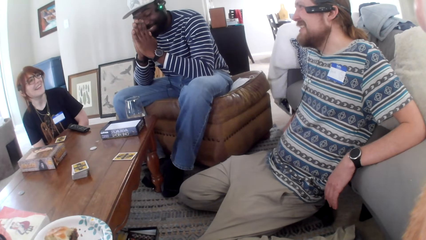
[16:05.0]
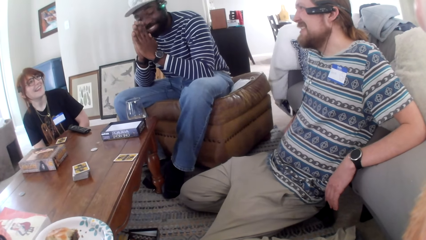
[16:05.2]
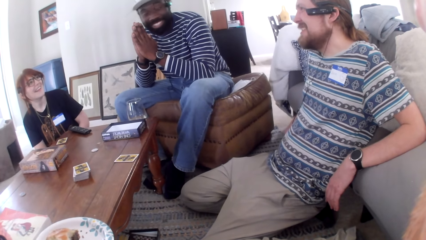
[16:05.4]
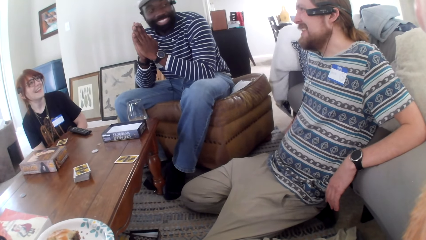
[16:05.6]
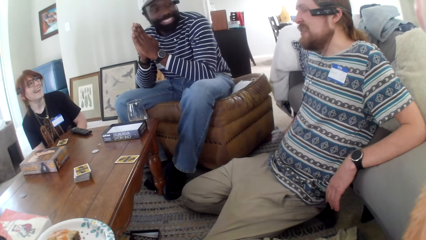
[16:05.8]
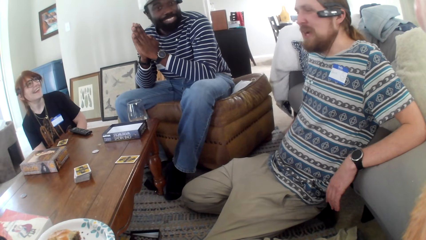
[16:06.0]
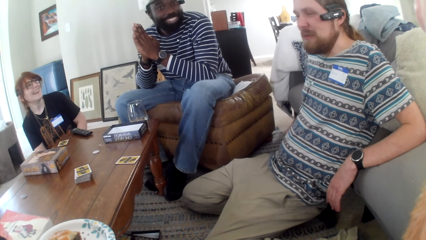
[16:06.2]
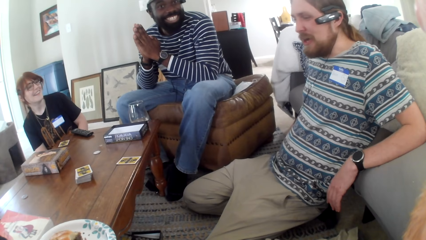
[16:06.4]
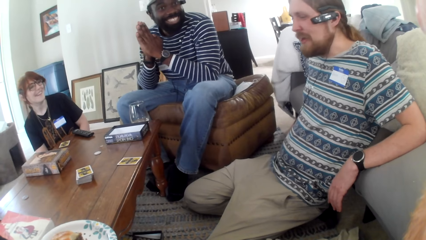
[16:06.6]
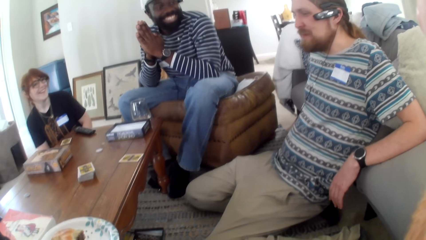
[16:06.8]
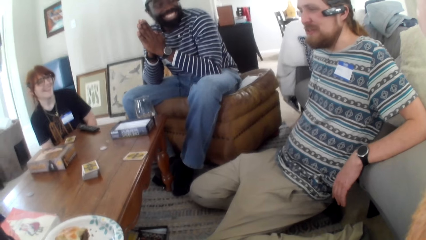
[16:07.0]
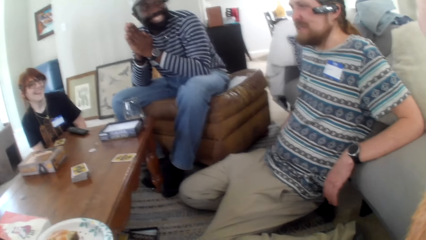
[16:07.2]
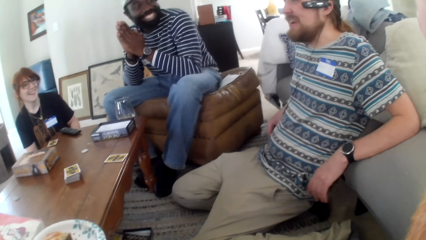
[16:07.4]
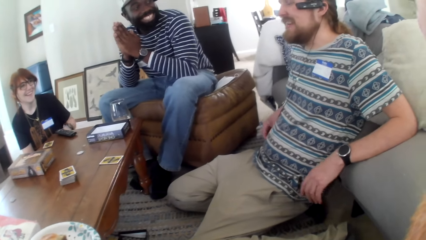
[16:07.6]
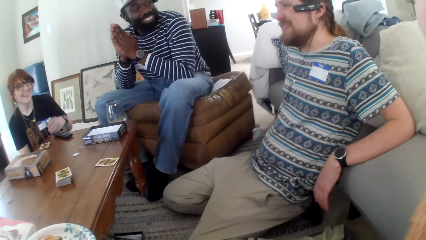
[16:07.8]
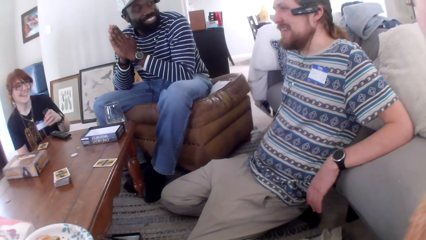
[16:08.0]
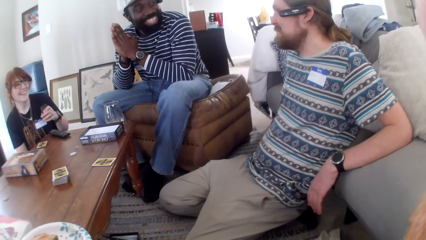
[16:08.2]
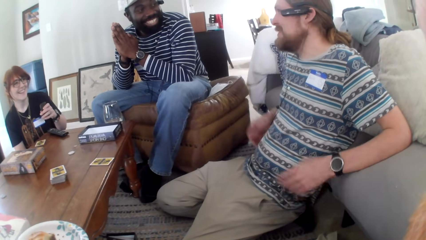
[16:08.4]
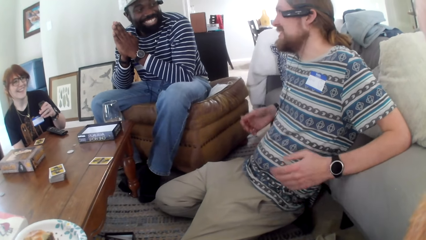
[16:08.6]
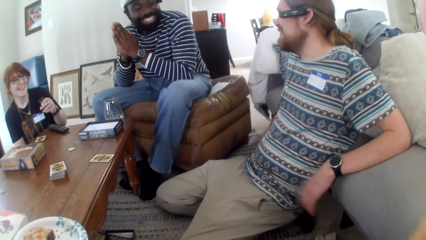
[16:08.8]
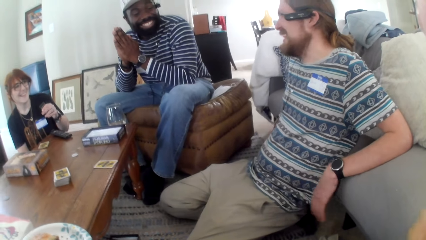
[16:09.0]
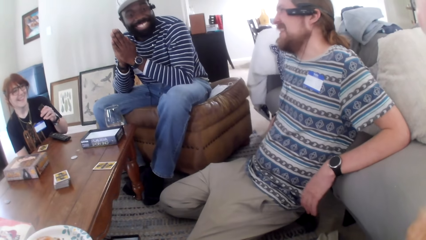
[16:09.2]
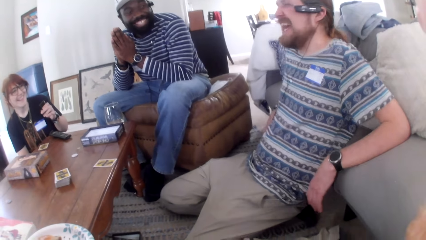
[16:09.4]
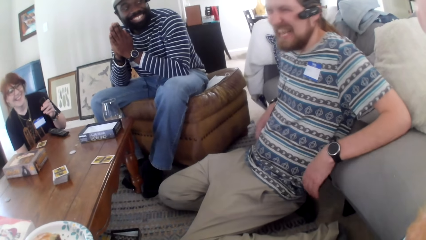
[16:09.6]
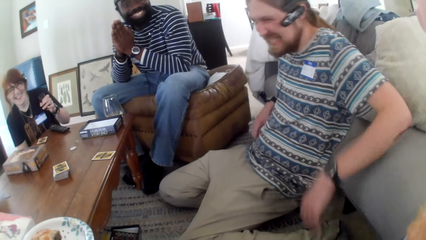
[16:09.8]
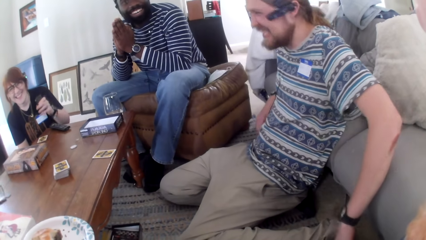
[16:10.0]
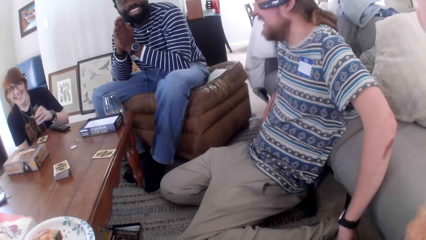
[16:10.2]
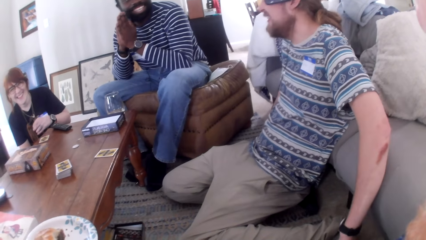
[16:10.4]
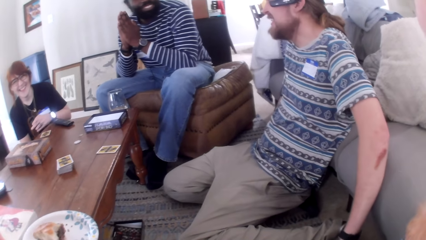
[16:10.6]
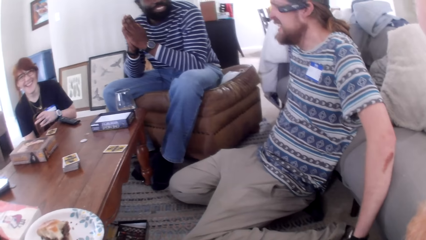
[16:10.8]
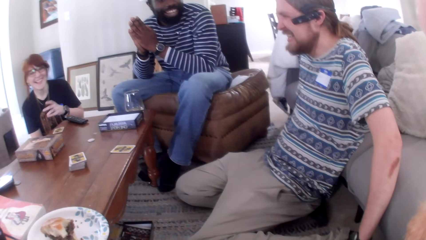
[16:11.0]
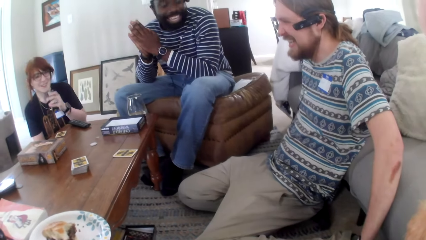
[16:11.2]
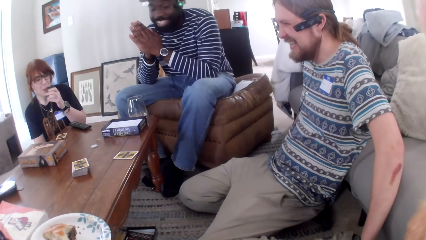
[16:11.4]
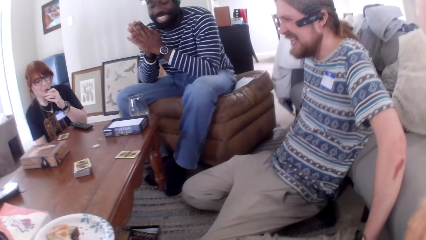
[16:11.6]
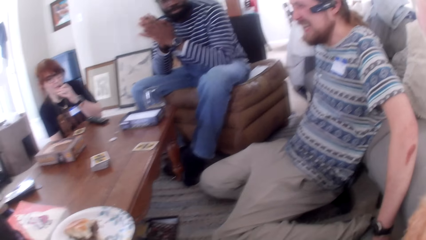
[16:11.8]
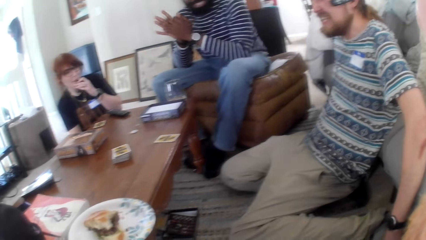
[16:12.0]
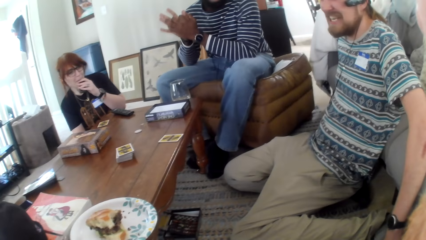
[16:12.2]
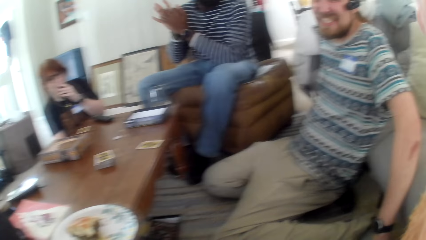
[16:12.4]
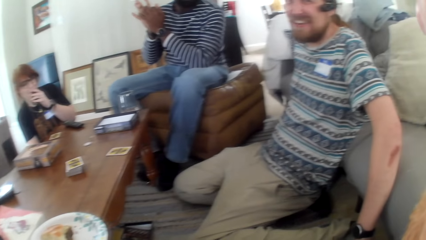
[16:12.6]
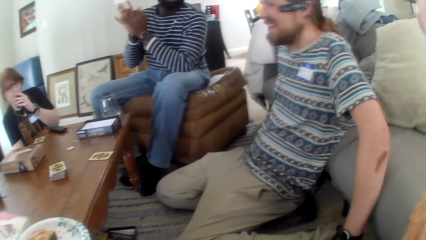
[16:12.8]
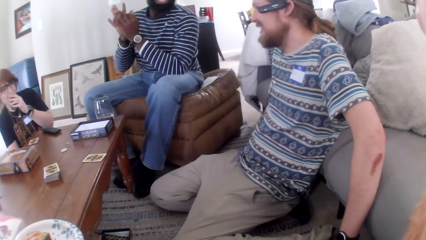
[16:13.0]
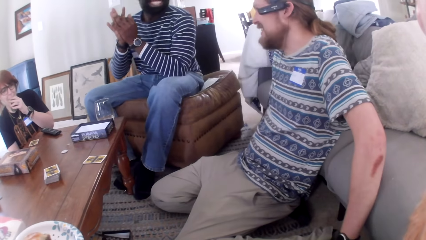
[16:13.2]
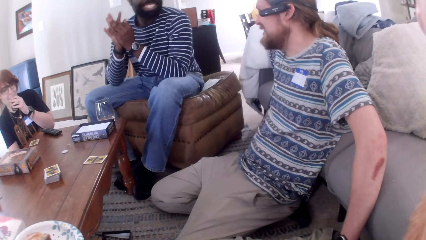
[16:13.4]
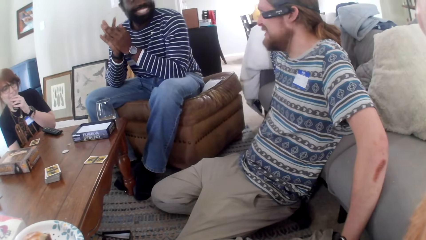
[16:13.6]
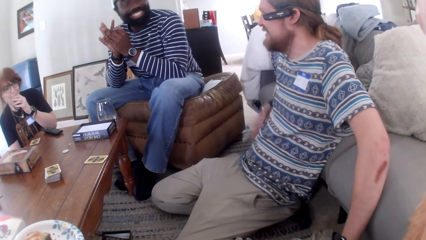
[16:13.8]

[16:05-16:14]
A person talks.

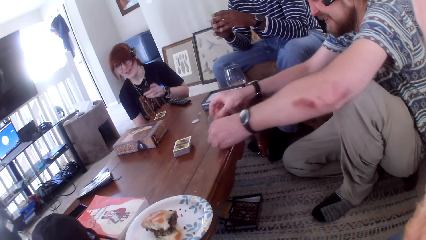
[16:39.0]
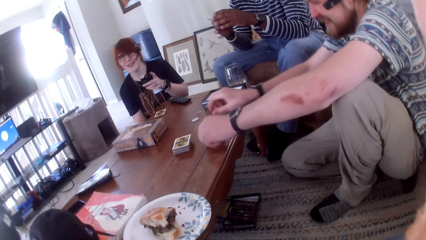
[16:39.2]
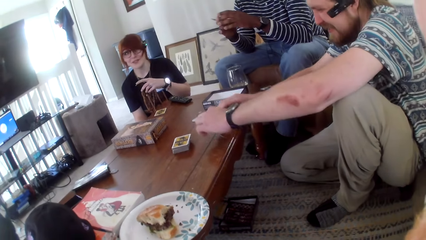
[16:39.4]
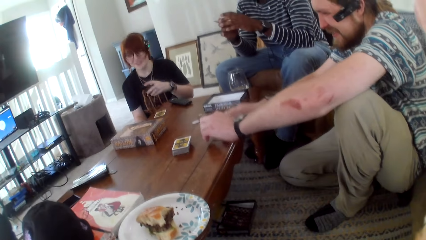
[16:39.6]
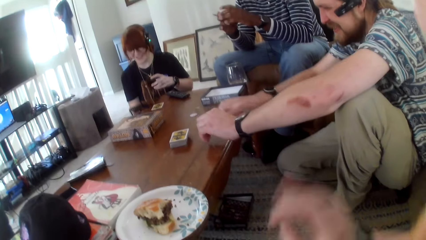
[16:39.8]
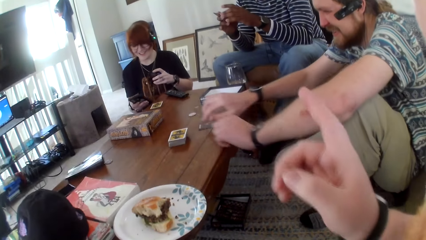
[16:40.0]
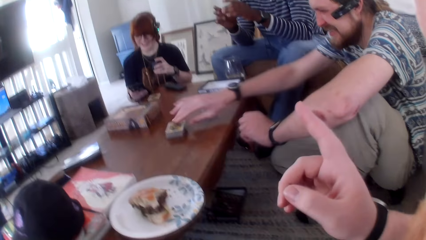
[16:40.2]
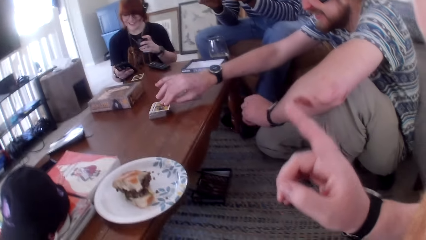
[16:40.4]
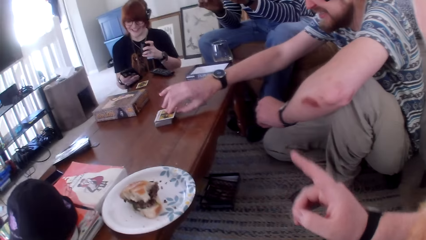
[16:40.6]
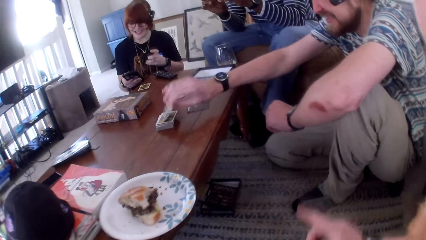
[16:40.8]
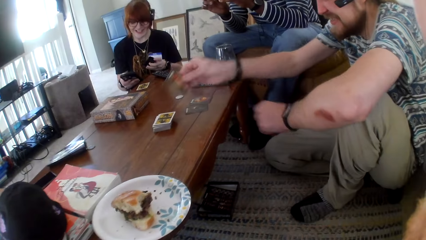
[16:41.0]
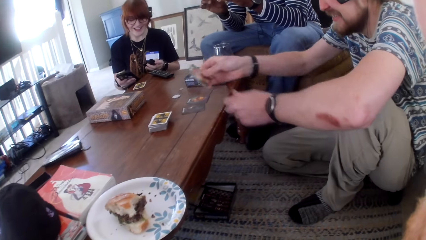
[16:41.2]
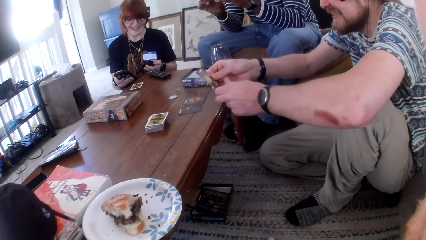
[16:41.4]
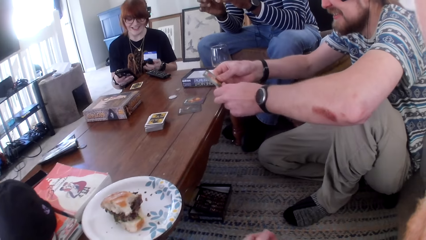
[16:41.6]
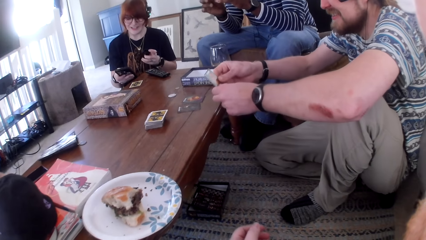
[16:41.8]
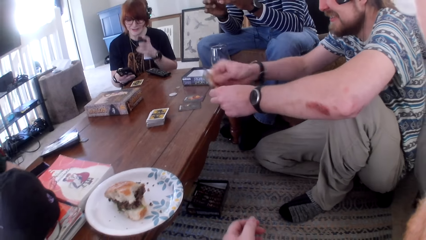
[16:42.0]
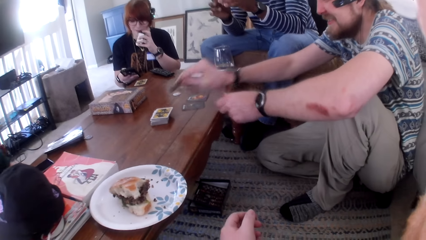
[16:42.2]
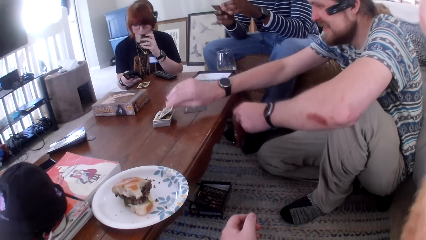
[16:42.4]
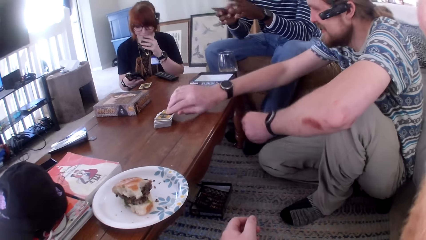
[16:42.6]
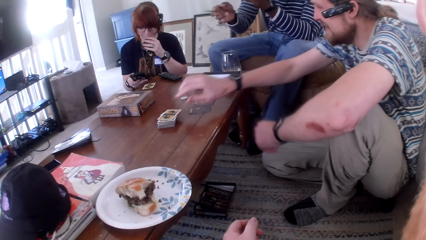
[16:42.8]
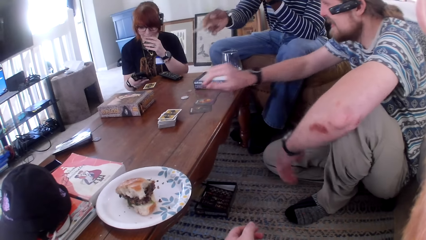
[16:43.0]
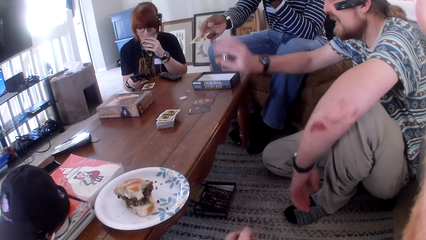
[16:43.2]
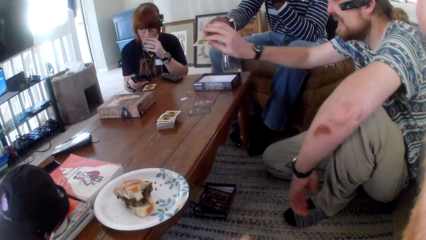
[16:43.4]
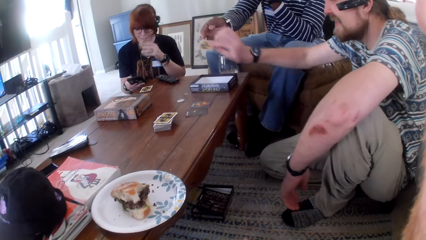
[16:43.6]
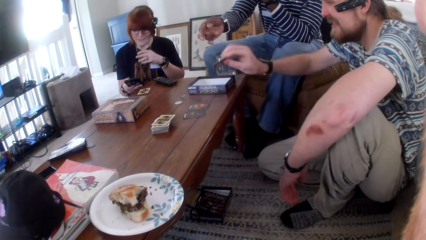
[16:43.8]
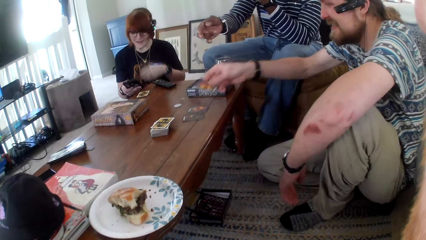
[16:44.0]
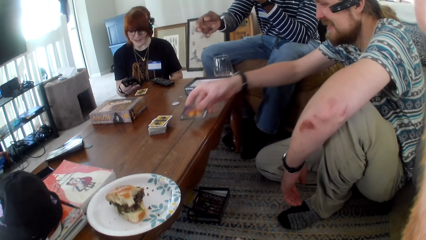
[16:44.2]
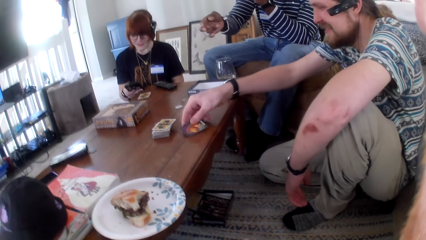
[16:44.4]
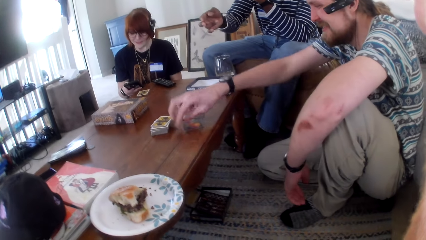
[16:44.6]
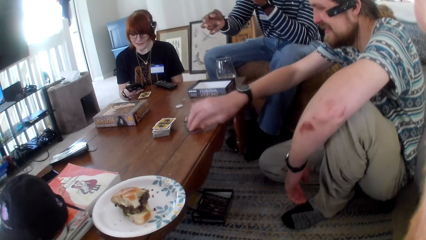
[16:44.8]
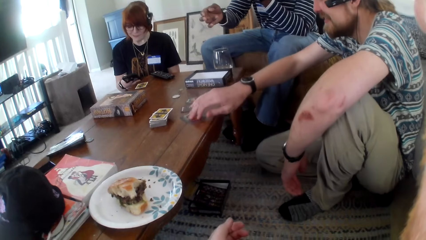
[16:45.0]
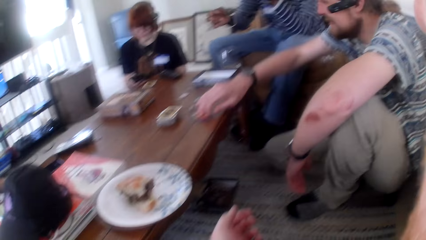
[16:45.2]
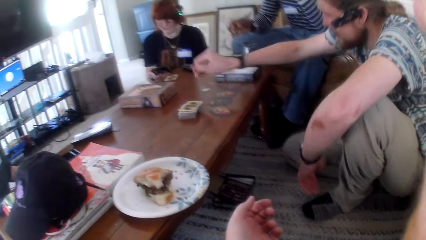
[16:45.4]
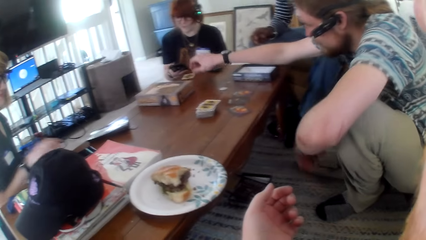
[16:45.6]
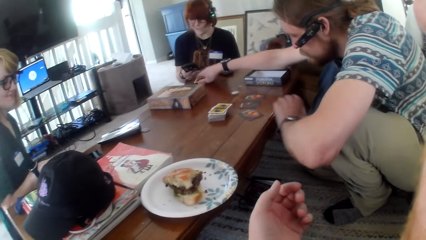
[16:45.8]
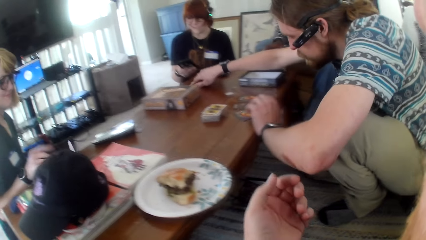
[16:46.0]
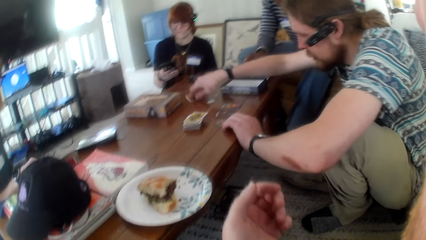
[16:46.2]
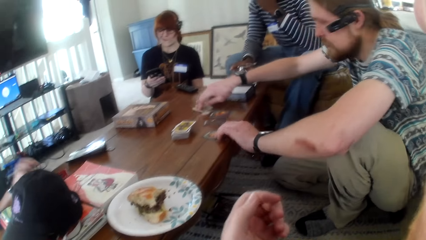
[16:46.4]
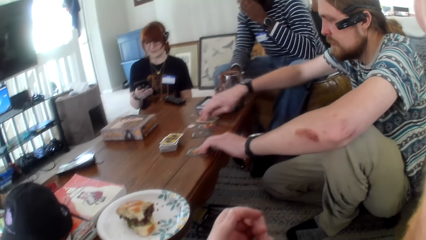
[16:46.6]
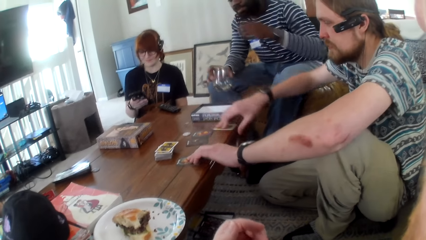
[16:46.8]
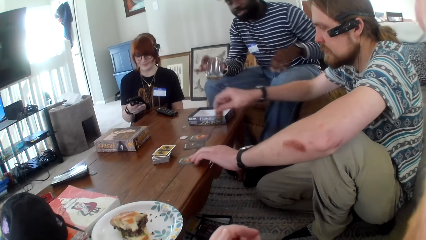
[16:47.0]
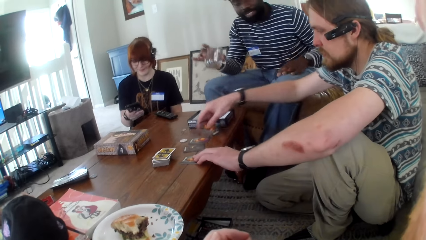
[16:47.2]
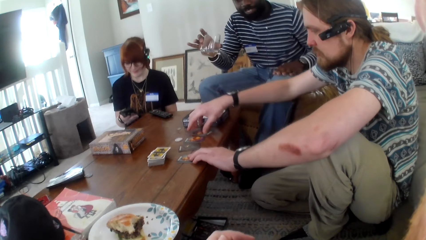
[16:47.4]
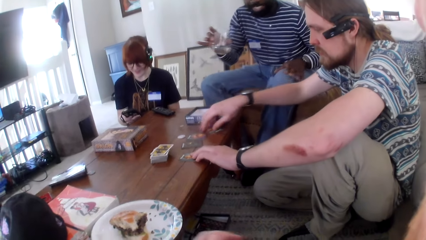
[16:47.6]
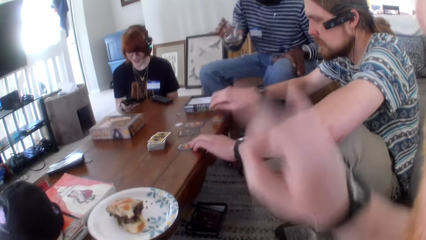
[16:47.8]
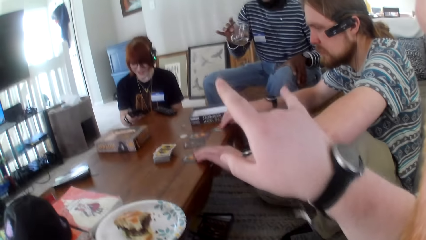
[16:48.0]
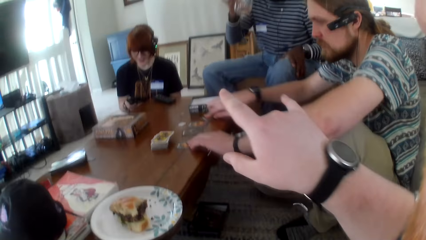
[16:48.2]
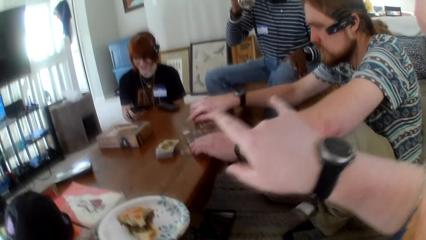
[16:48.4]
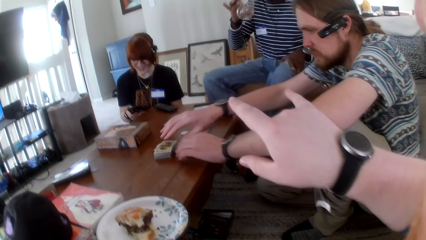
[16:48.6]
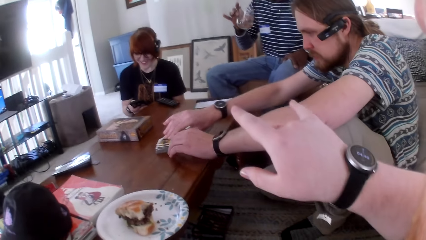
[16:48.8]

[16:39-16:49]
The camera wearer talks.
